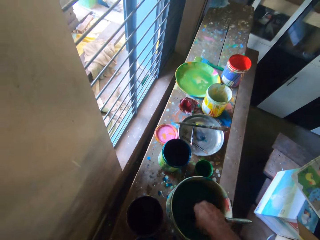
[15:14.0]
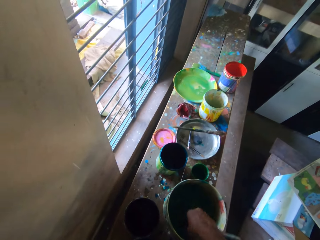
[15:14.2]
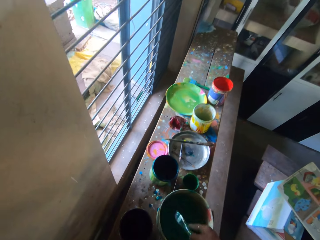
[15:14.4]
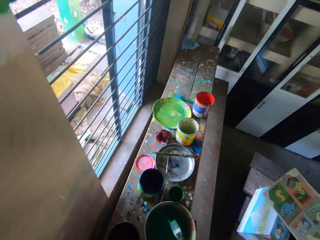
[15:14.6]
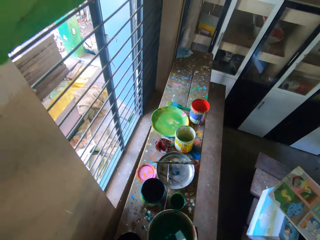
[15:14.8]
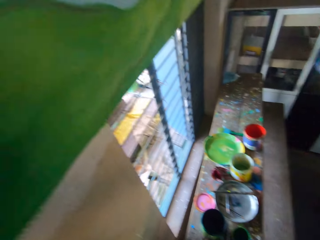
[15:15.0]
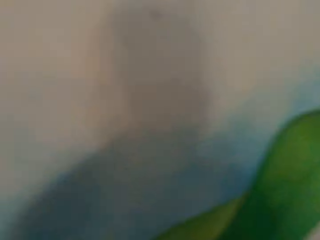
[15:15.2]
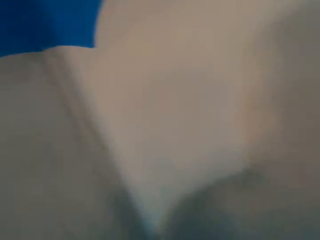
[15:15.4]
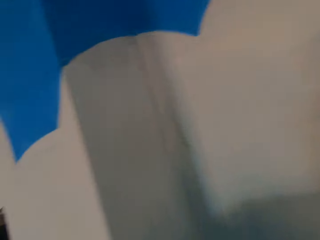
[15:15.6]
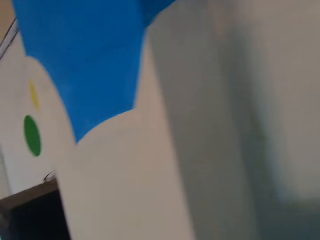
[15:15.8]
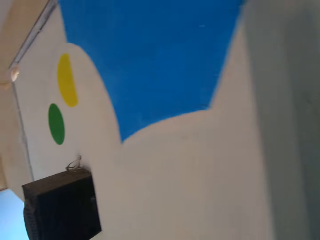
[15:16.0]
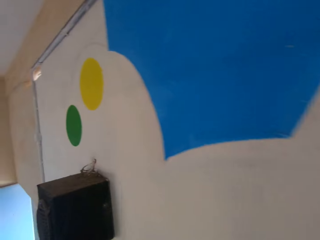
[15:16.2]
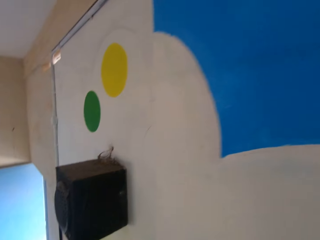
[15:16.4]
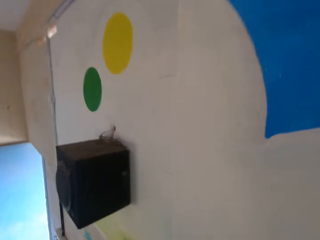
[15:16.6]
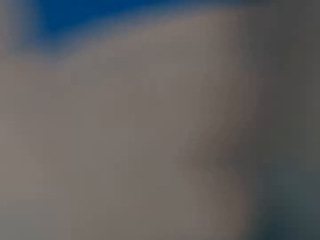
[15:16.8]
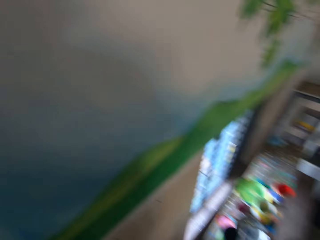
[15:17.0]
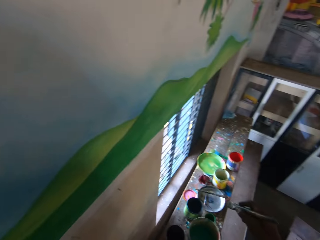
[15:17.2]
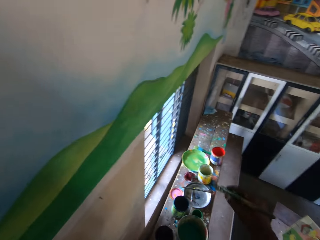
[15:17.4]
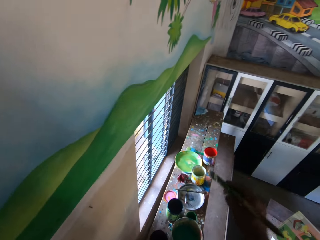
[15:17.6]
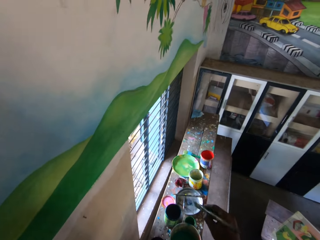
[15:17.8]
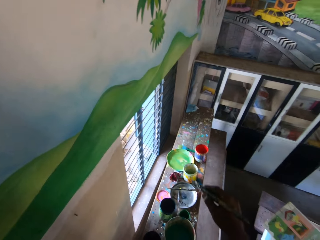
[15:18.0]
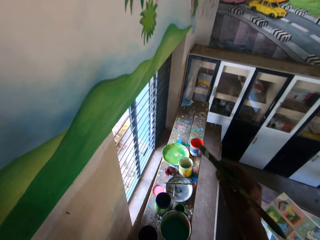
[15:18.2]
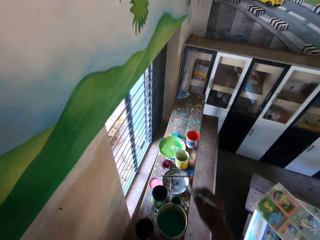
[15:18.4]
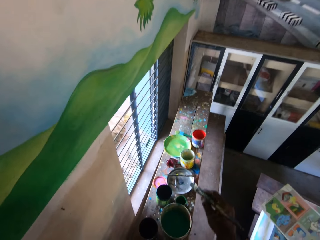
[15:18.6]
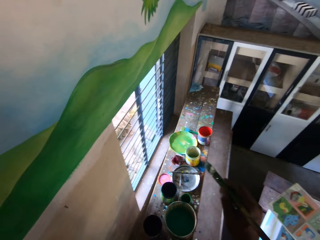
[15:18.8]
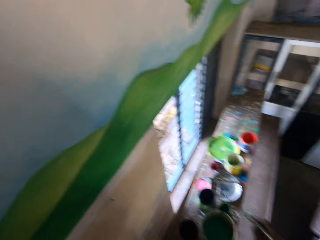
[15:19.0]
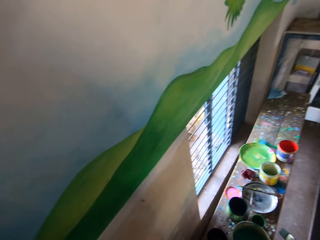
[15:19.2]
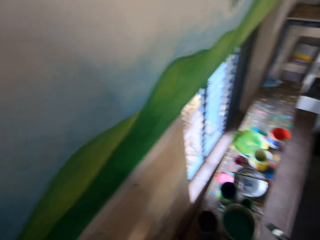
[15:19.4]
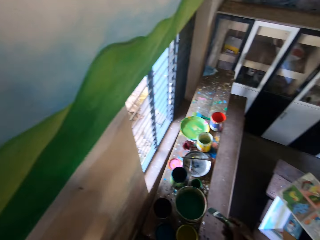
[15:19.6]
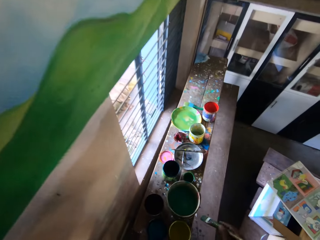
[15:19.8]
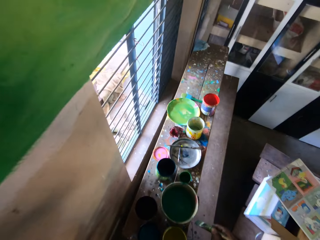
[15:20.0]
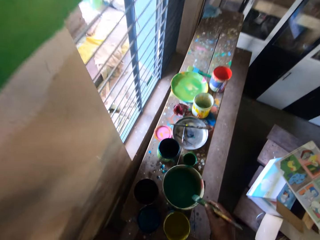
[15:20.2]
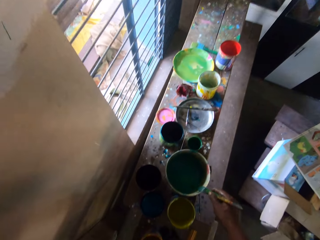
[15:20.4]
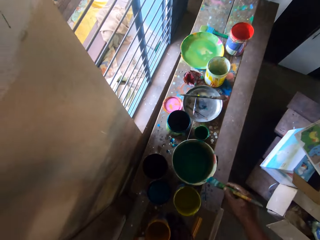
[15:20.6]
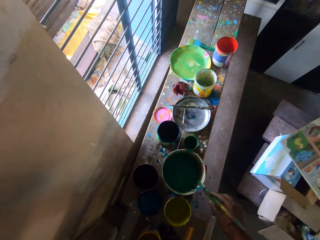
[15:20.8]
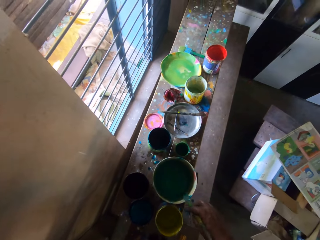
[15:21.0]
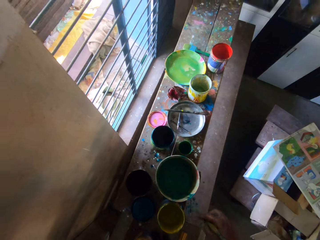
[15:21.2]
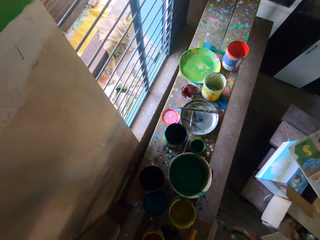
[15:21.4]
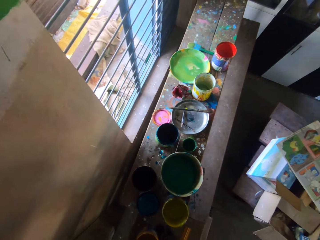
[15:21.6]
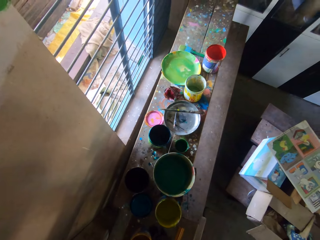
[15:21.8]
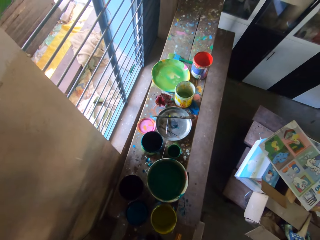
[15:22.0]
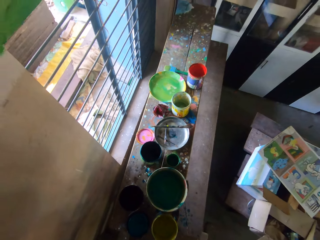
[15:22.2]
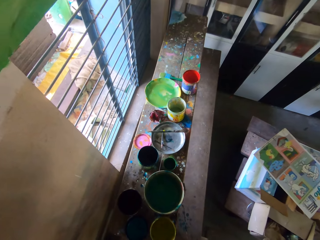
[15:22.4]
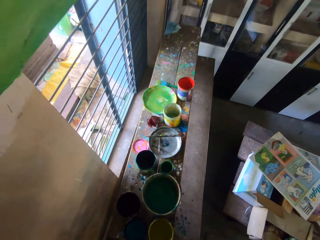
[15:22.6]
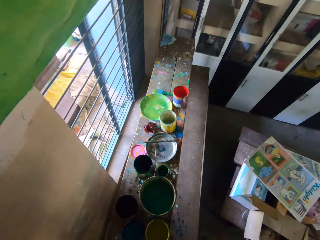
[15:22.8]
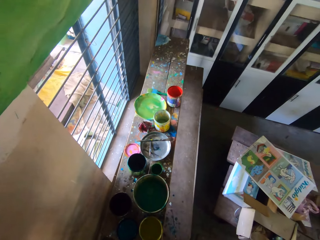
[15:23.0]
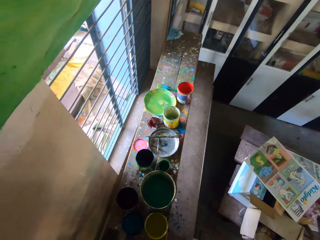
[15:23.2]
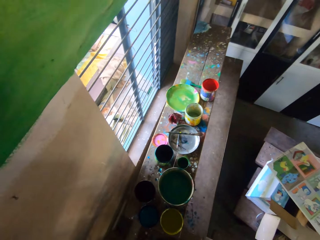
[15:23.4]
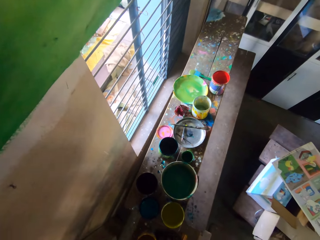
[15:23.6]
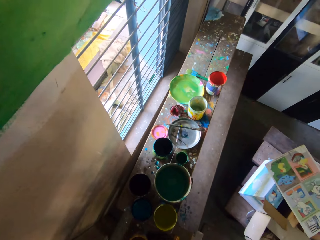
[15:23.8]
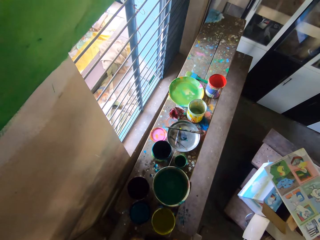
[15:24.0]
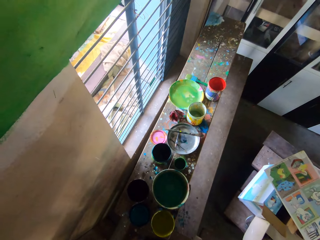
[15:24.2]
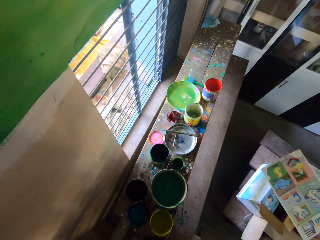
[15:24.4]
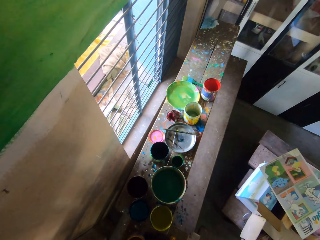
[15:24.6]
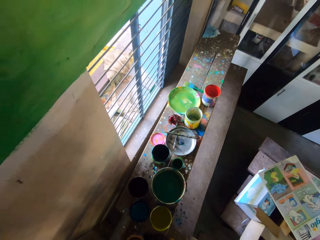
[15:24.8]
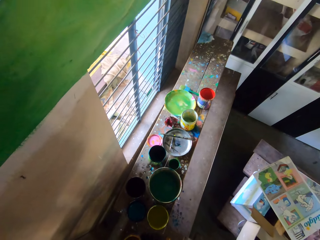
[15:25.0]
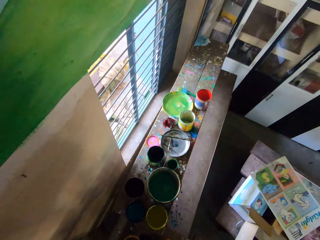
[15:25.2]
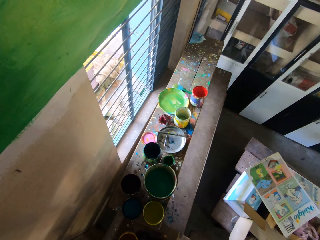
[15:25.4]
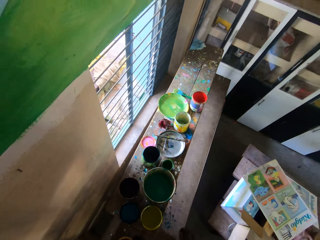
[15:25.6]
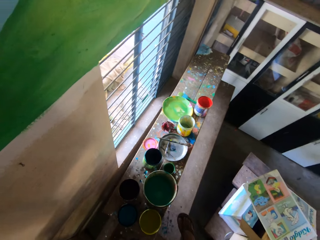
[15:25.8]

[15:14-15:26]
The camera wearer interacts with the man. He shakes water off the paintbrush with his right hand. He slides the paintbrush on the rim of the paint bucket on the workbench with his right hand. He rinses the paintbrush on the container. He stares around.

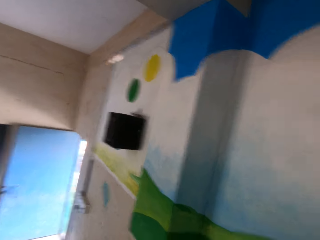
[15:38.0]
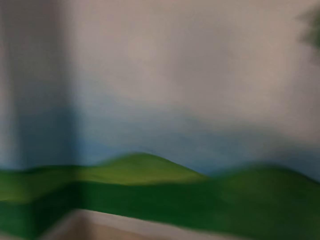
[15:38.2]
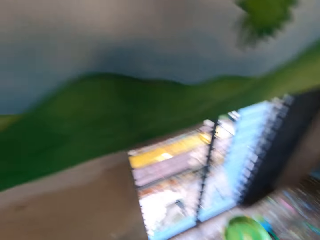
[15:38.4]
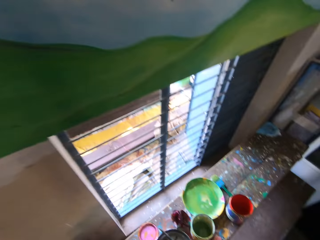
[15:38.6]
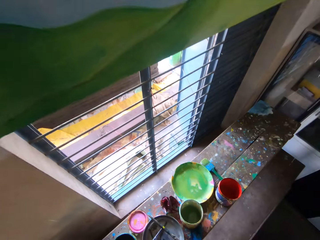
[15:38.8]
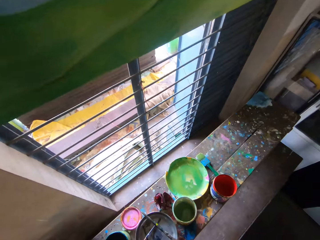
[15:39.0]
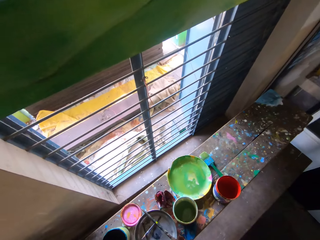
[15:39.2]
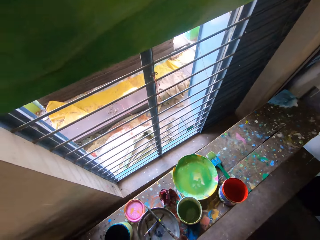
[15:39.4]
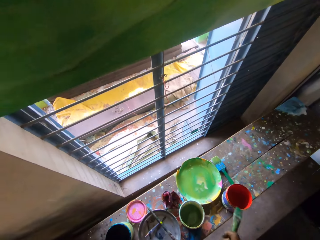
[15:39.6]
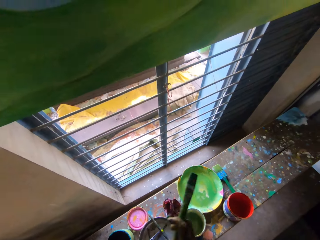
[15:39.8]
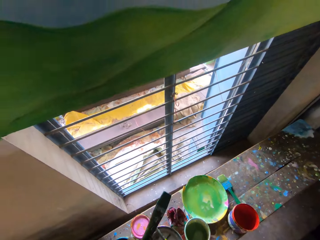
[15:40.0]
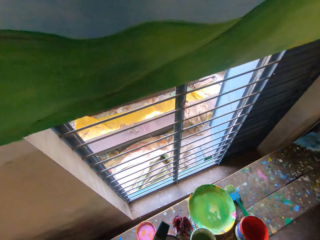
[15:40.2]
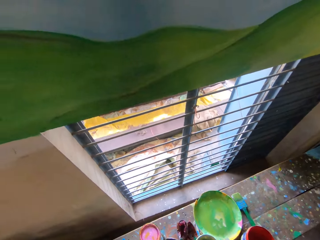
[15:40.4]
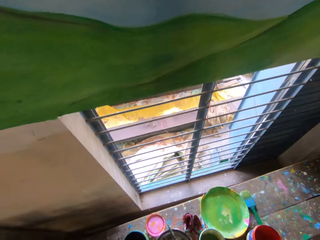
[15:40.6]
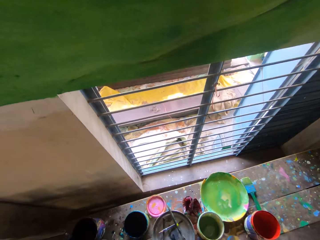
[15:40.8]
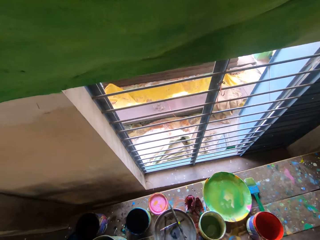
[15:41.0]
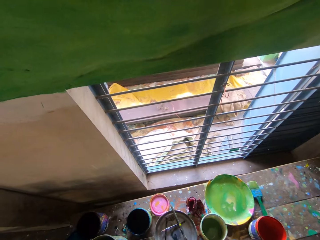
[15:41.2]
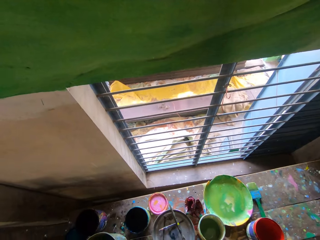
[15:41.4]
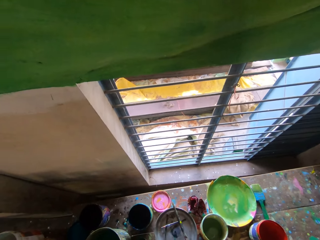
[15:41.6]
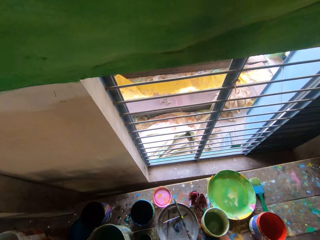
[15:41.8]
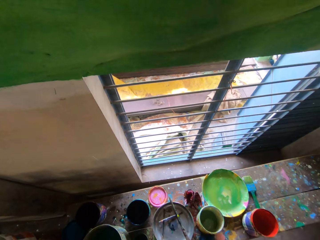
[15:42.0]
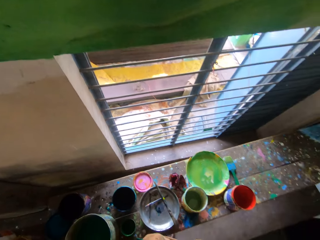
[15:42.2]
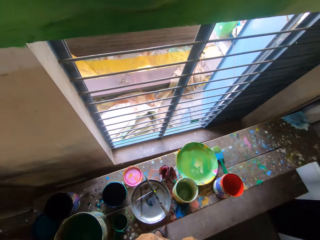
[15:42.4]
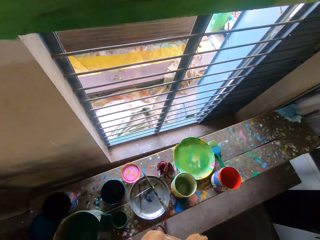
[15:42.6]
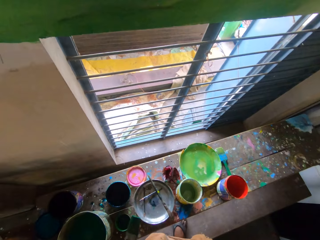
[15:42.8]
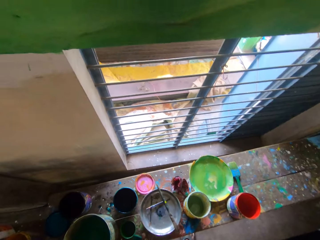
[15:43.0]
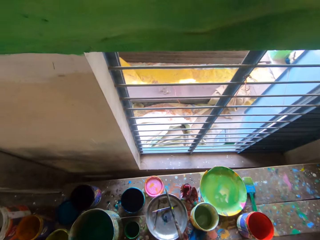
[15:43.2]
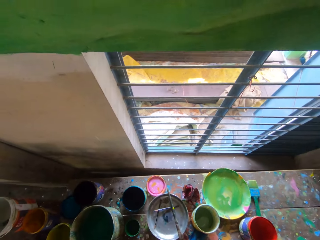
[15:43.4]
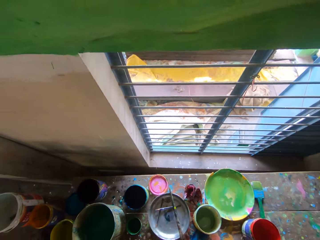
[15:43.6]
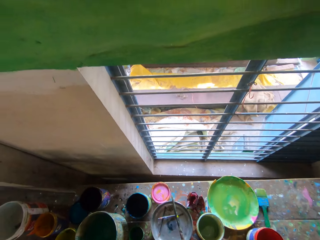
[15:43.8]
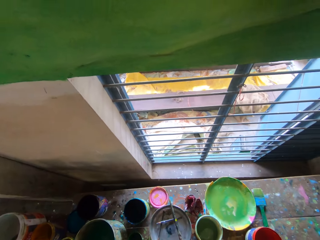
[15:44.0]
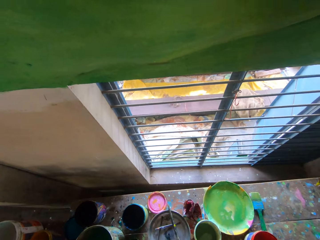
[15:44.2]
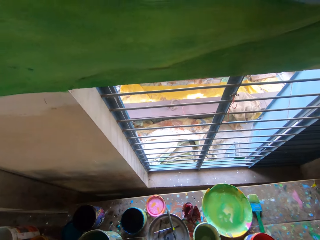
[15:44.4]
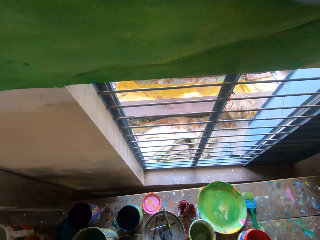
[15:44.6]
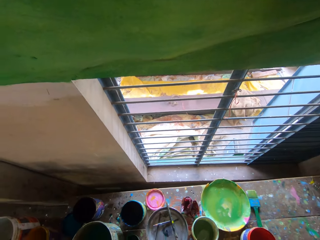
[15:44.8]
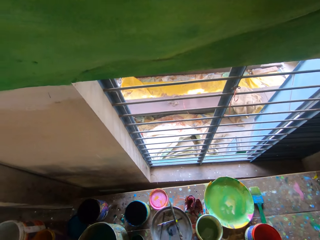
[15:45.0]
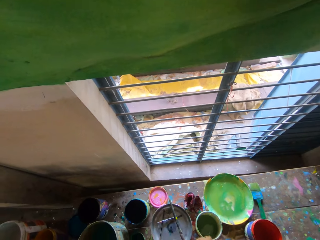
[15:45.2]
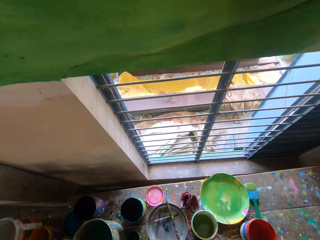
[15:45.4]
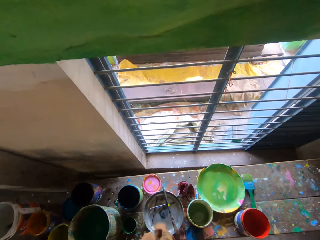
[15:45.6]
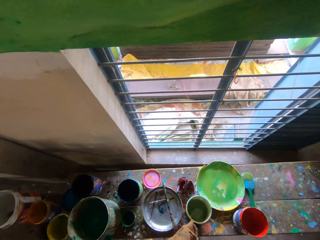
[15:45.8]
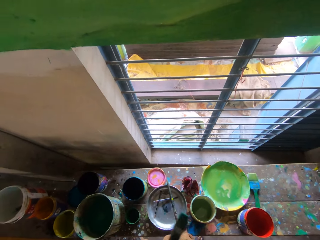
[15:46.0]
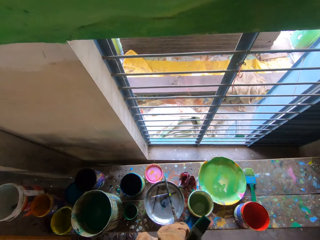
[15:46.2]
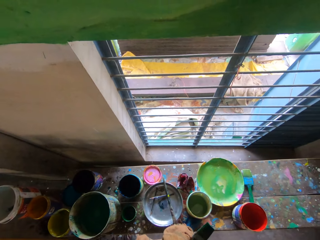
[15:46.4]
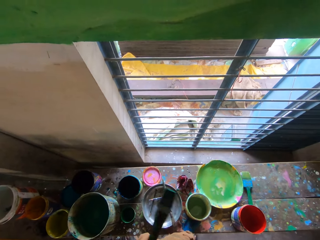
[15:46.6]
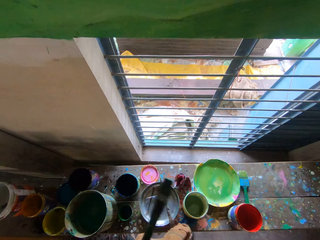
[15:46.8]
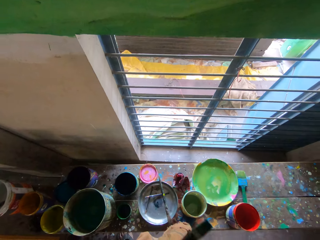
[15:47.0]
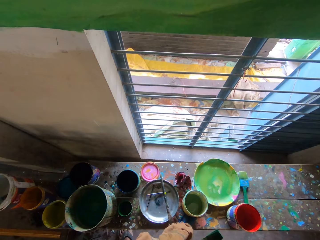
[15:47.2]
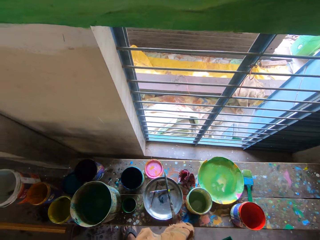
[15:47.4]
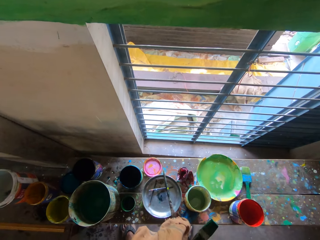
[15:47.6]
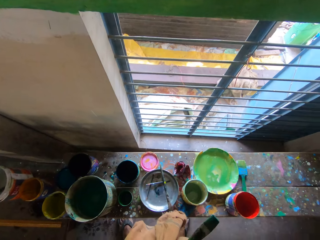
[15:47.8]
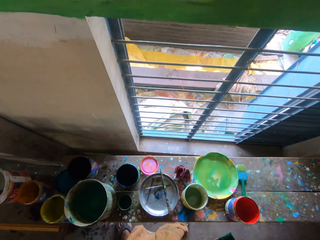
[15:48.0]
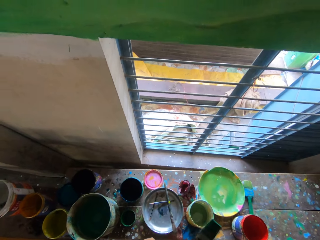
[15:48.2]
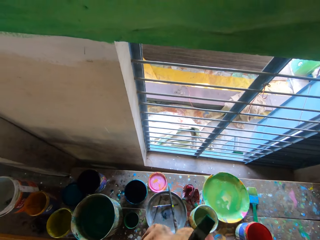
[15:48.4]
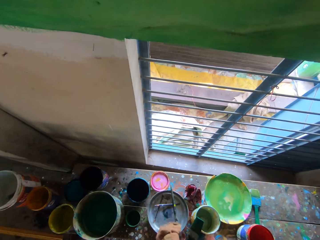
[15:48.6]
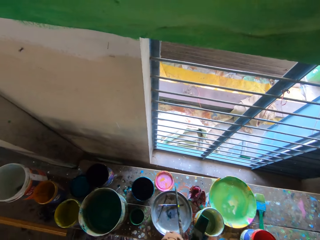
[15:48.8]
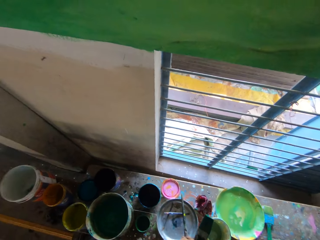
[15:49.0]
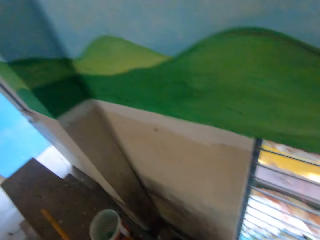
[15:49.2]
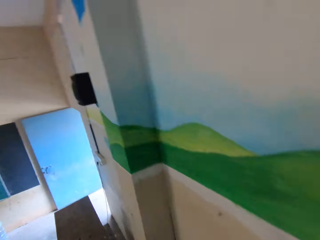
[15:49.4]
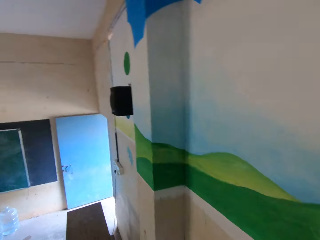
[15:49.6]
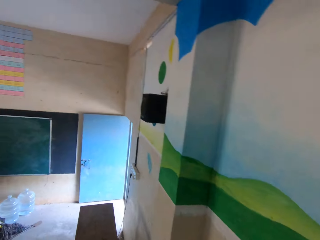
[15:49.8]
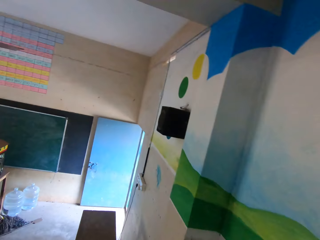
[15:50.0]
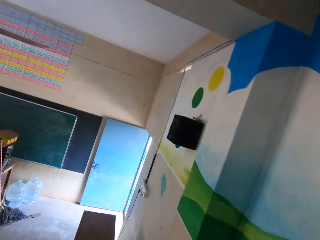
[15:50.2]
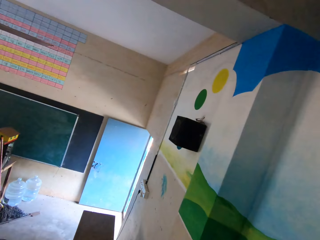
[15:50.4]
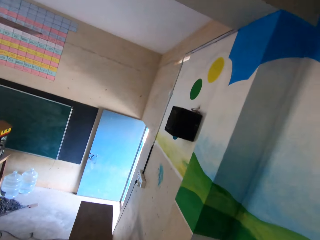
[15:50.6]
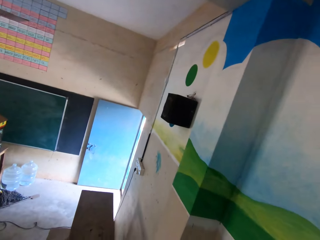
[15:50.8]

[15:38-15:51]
The camera wearer holds a brush. He passes the brush from his right hand to his left hand. He adjusts an orange tehmat around his waist with both hands. He wipes the brush with a cloth. He stares around.
